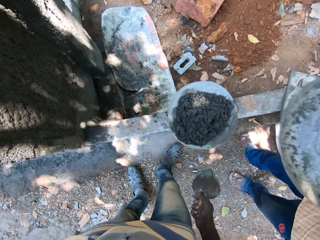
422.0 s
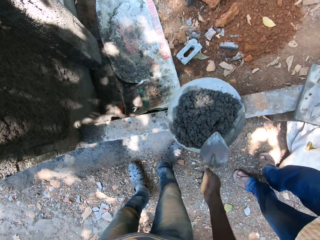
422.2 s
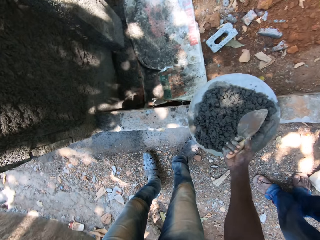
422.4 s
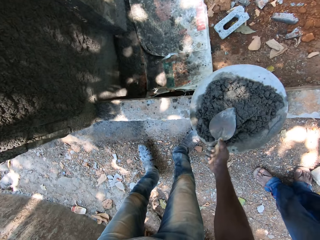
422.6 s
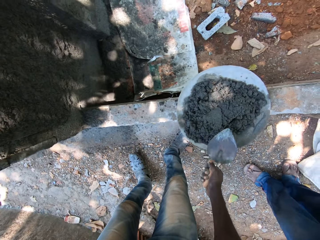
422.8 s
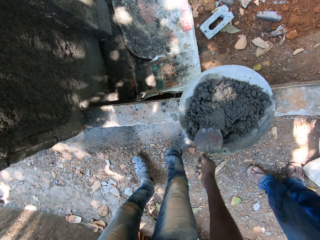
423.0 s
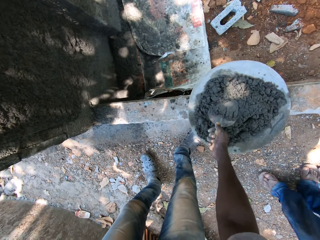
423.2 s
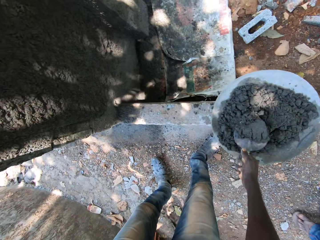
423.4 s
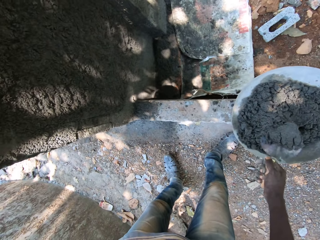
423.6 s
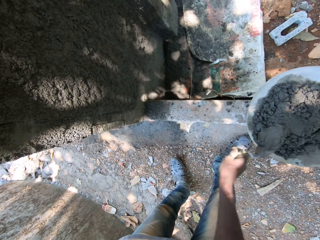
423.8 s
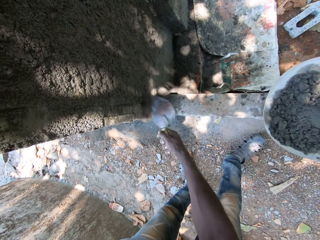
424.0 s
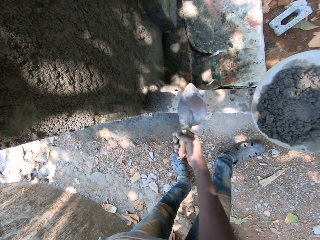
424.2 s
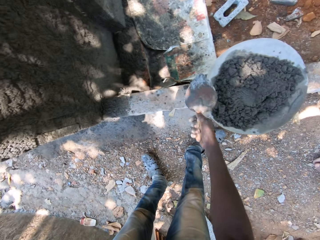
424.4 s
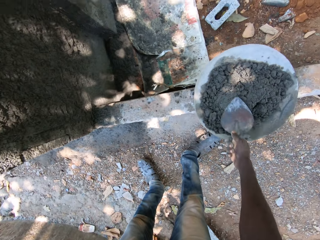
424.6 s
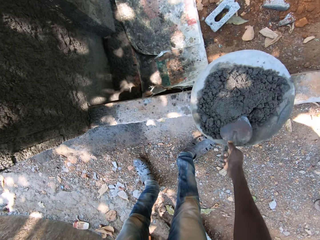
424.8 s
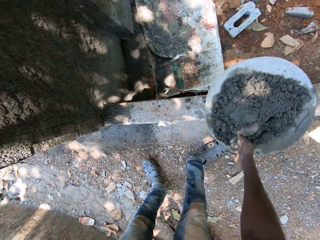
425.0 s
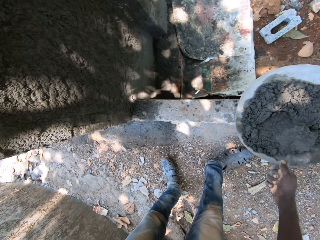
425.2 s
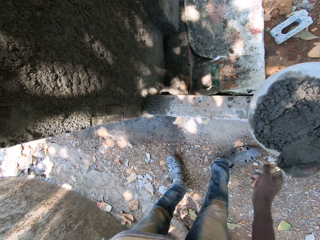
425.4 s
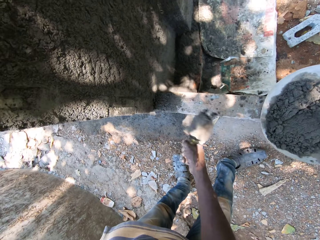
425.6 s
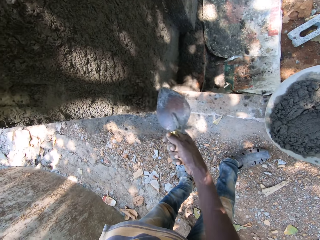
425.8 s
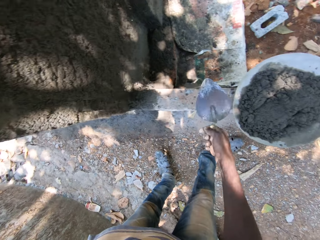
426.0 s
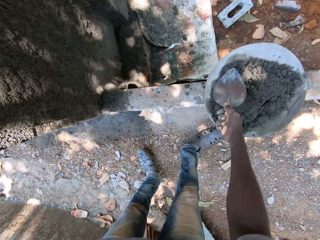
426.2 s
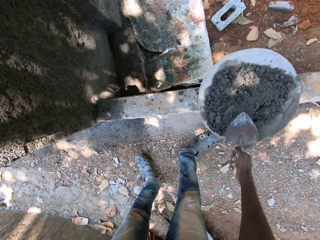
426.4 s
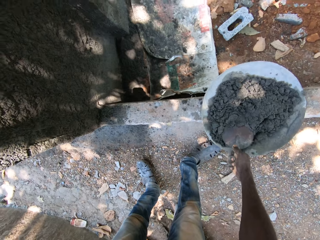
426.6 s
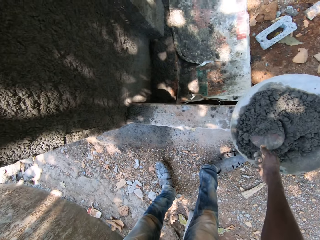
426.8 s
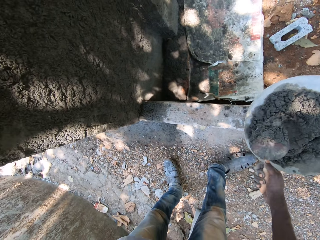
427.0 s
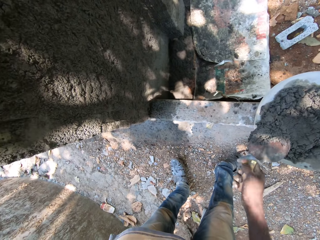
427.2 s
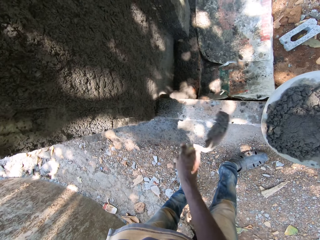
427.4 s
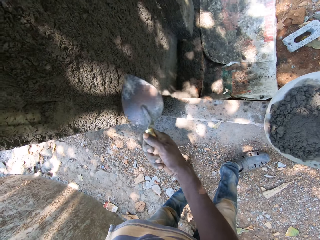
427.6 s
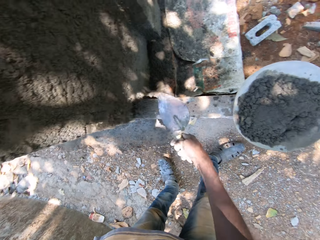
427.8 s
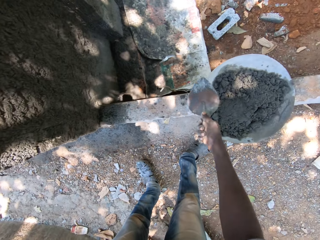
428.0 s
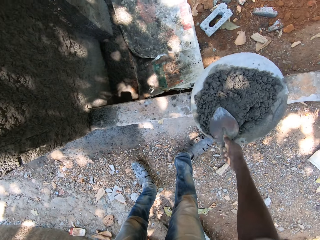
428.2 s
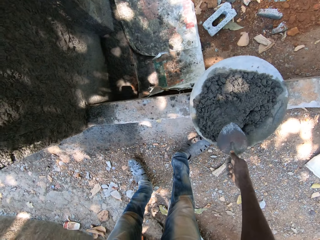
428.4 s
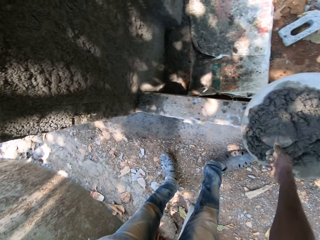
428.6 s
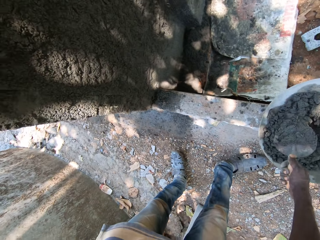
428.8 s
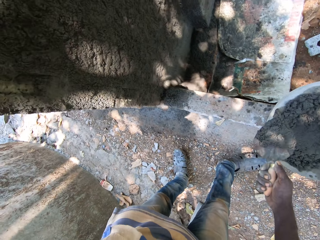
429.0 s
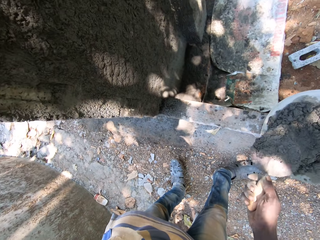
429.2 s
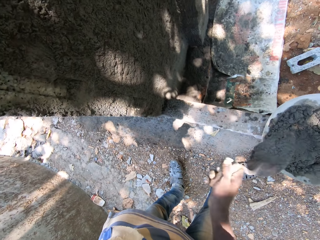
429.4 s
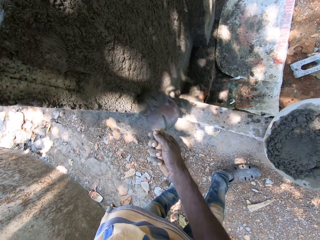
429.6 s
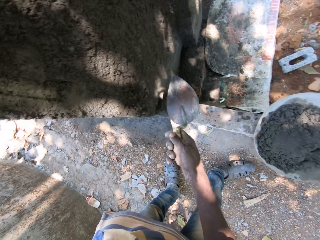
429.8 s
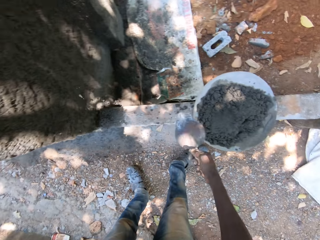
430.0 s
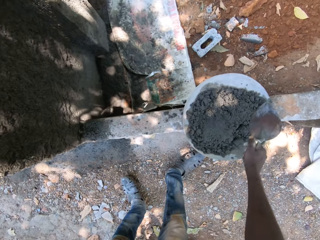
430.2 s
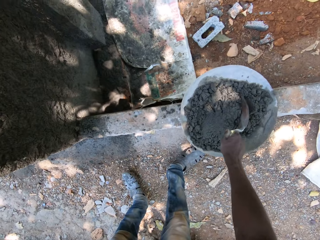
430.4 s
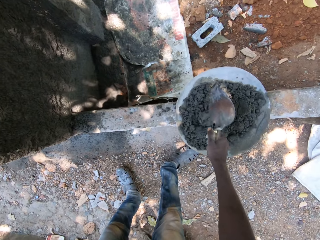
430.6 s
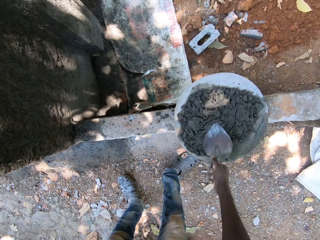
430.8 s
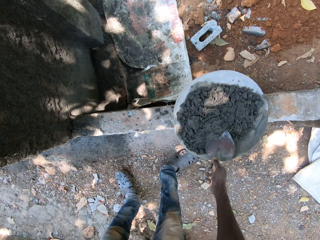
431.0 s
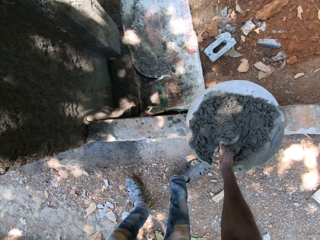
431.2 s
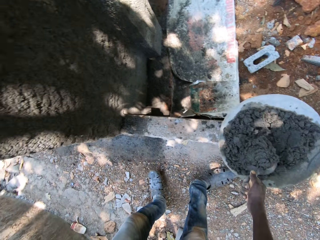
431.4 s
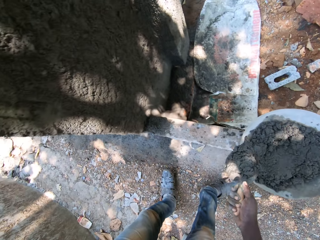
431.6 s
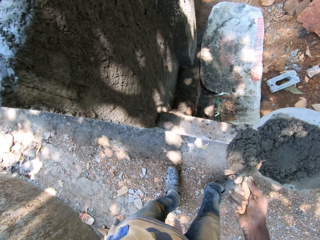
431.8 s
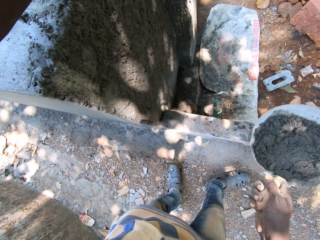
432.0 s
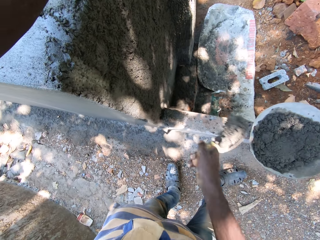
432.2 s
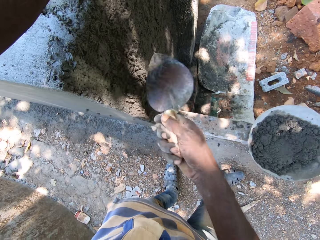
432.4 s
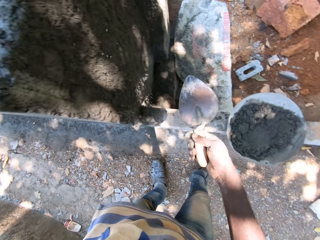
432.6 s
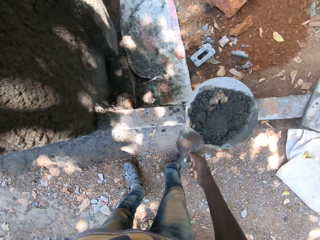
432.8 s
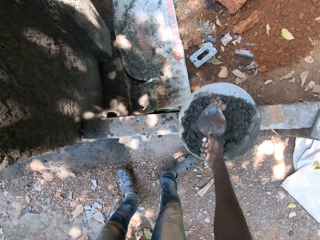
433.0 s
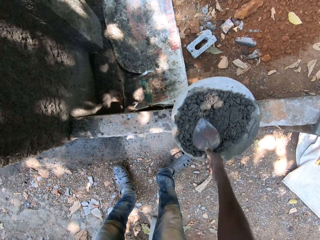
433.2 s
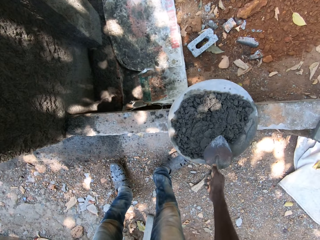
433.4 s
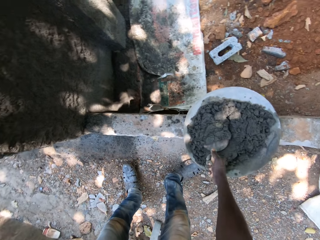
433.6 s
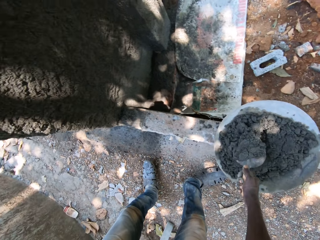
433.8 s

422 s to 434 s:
The camera wearer gives the empty concrete bowl to a man. The camera wearer places his left hand on the wall. He packs cement or concrete from the pan with the shovel in his right hand. He hits the wall with the shovel in his right hand. He smears the concrete on the wall. He packs the cement from the pan with the shovel in his right hand. He hits the wall with the shovel in his right hand. He smears the concrete on the wall. He packs the cement from the pan with the shovel in his right hand. He hits the wall with the shovel in his right hand. He smears the concrete on the wall. He packs the cement from the pan with the shovel in his right hand. He hits the wall with the shovel in his right hand. He smears the concrete on the wall. He packs the cement from the pan with the shovel in his right hand. He hits the wall with the shovel in his right hand. He smears the concrete on the wall.

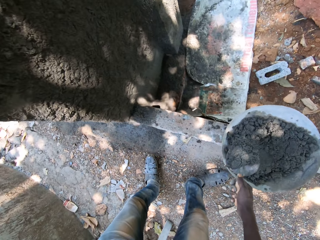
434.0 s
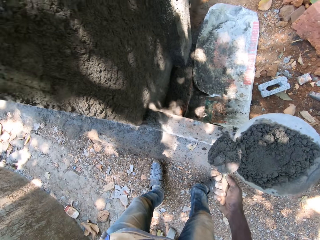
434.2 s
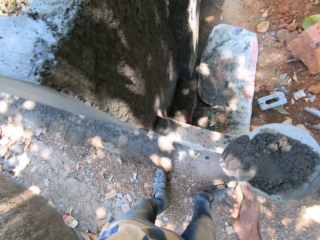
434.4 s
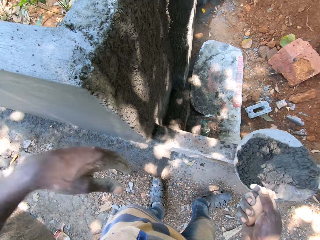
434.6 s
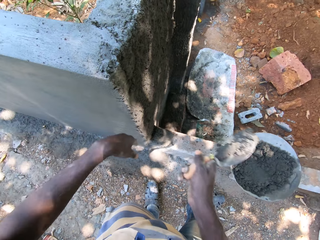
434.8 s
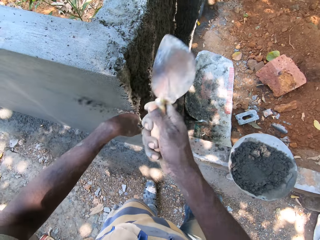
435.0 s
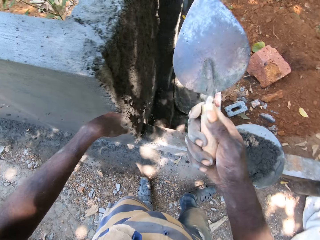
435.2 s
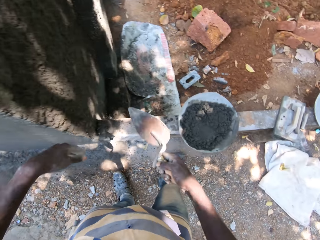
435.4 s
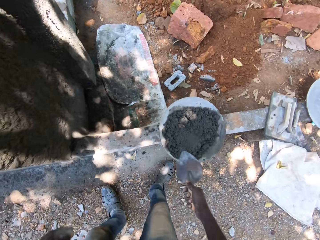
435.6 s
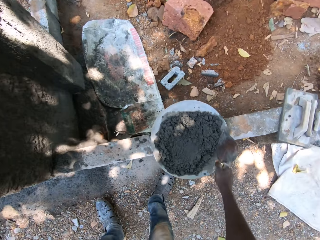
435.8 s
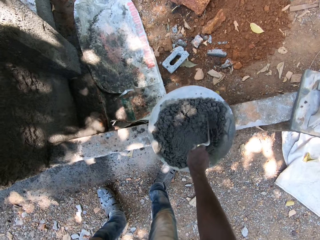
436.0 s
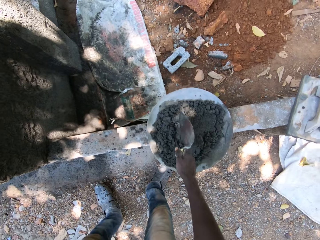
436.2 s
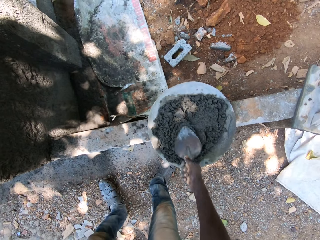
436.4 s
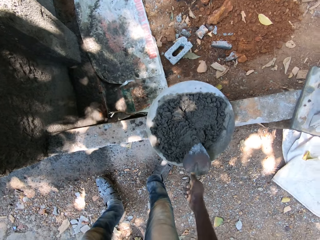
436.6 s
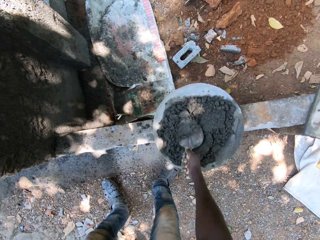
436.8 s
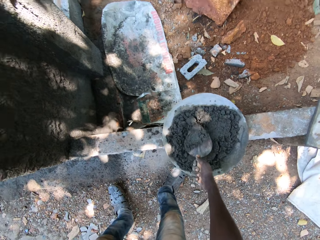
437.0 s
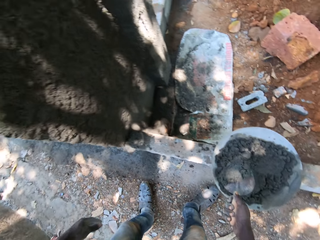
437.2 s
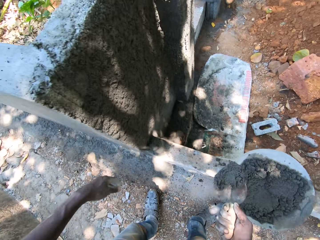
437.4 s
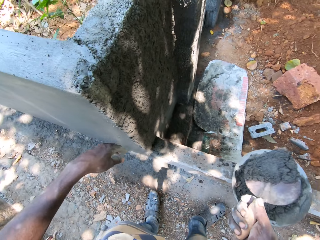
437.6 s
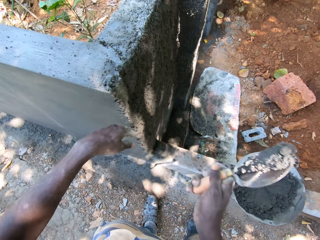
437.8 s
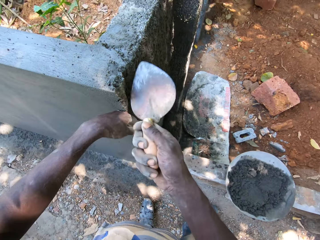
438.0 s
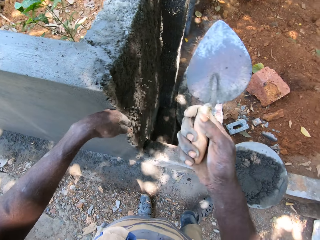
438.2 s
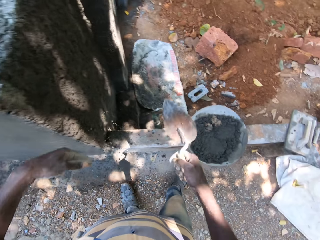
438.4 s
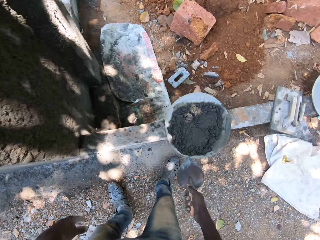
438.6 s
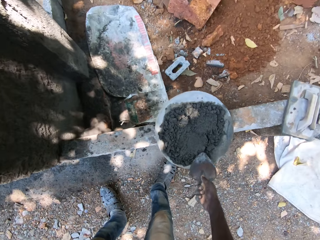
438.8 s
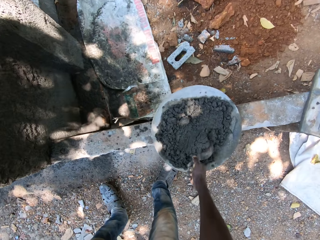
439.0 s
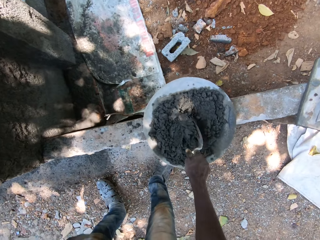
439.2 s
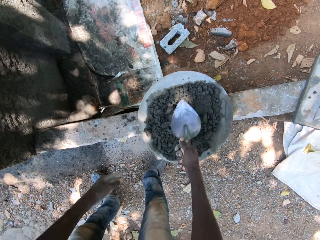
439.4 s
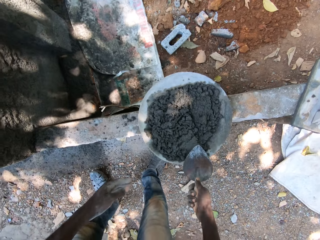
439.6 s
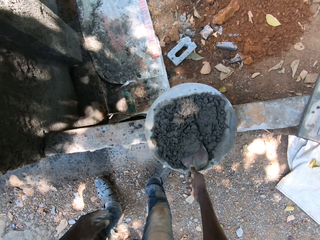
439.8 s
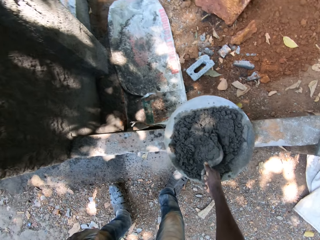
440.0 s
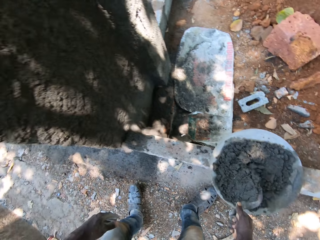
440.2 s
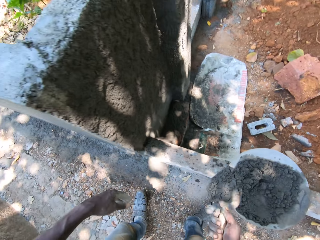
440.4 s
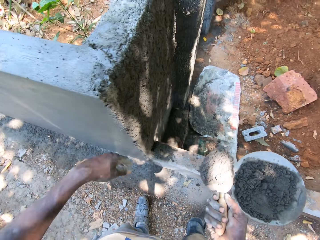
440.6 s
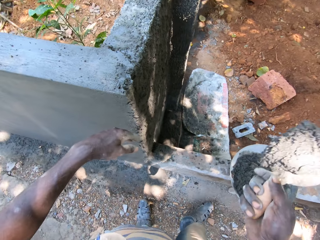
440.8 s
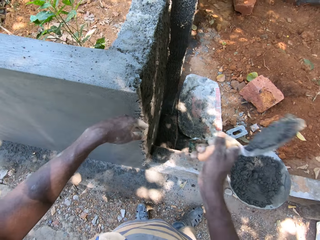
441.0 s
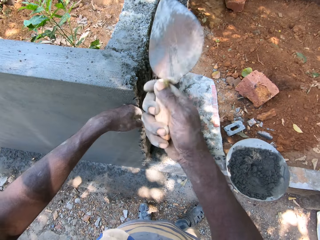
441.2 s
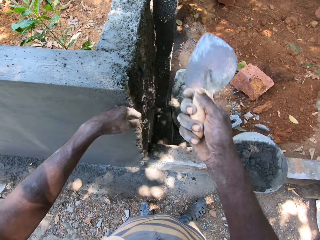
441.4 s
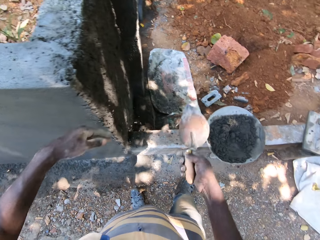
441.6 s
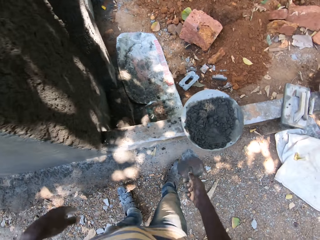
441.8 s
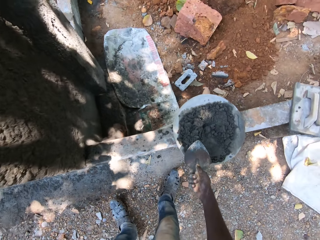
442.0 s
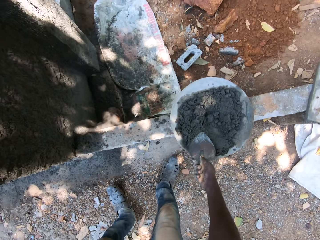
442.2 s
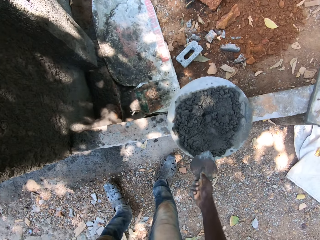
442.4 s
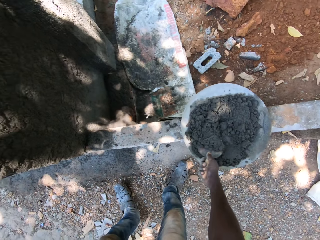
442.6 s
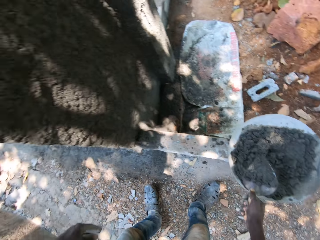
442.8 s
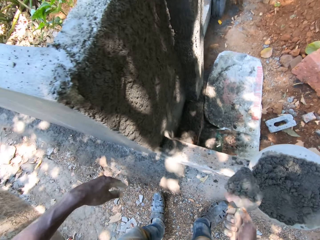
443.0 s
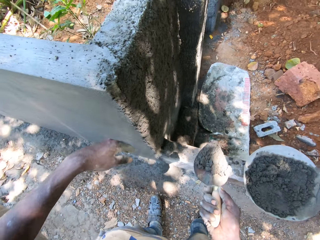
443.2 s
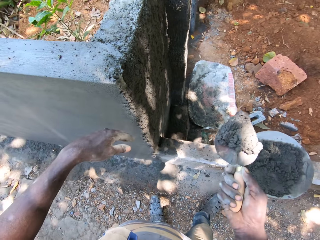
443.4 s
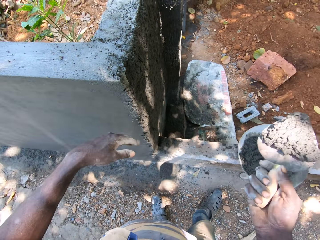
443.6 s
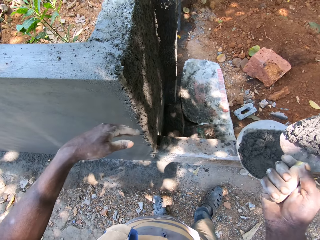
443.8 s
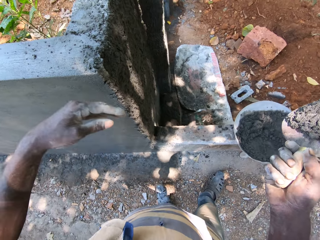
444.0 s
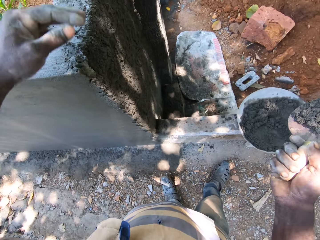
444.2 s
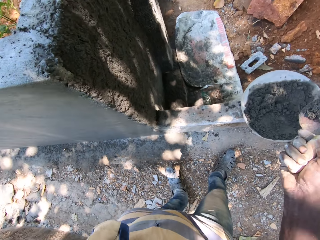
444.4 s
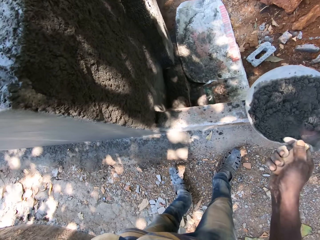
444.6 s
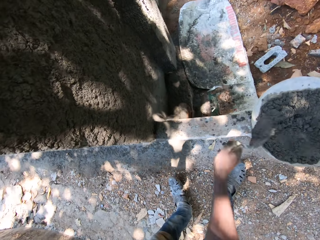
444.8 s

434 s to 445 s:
The camera wearer packs cement or concrete from the pan with the shovel in his right hand. He hits the wall with the shovel in his right hand. He smears the concrete on the wall. He packs the cement from the pan with the shovel in his right hand. He hits the wall with the shovel in his right hand. He smears the concrete on the wall. He packs the cement from the pan with the shovel in his right hand. He hits the wall with the shovel in his right hand. He smears the concrete on the wall. He packs the cement from the pan with the shovel in his right hand.
